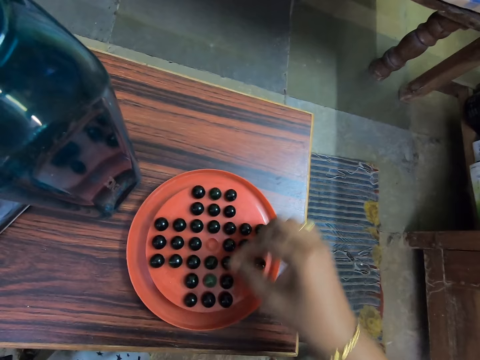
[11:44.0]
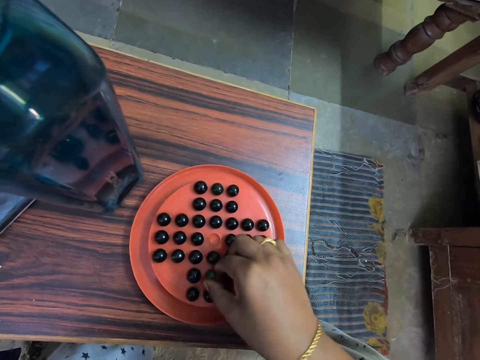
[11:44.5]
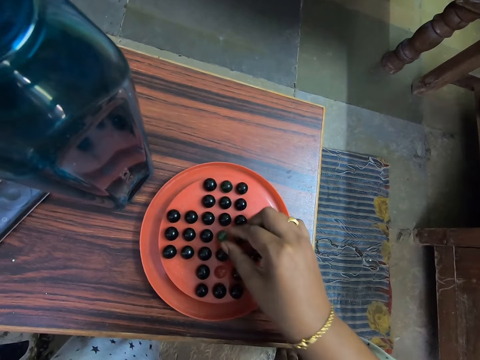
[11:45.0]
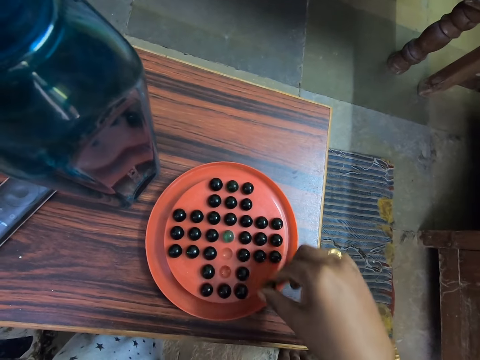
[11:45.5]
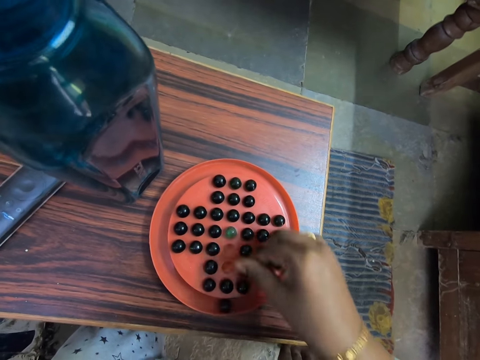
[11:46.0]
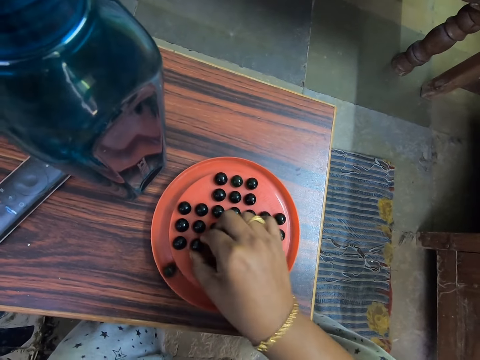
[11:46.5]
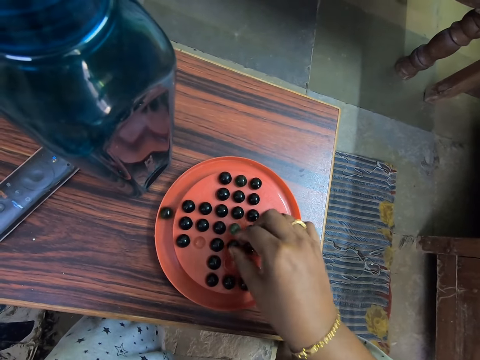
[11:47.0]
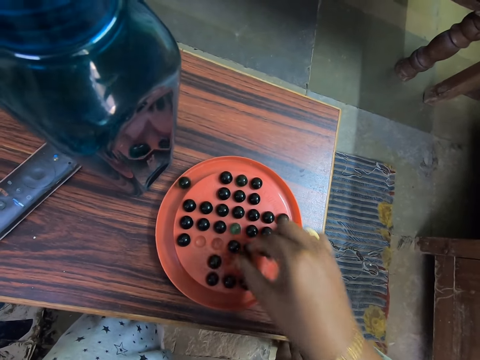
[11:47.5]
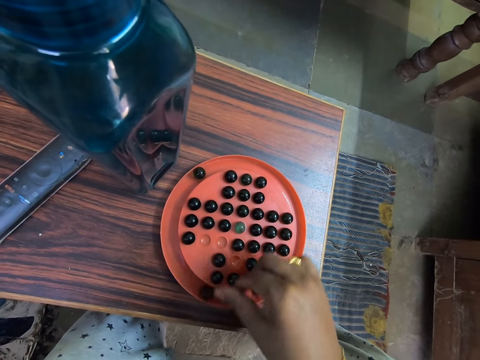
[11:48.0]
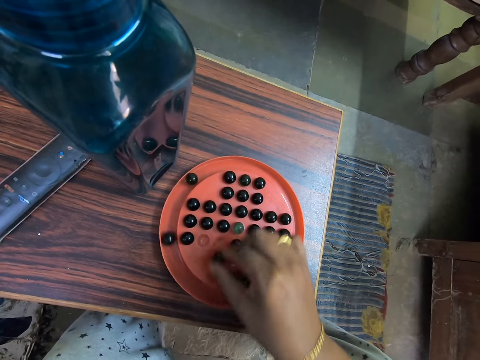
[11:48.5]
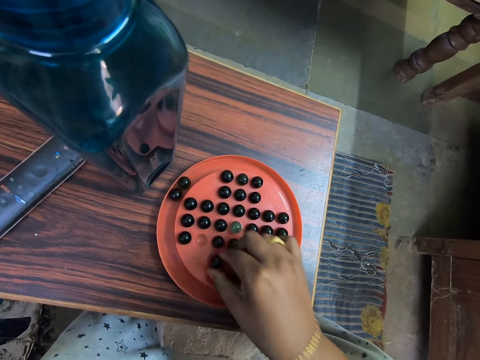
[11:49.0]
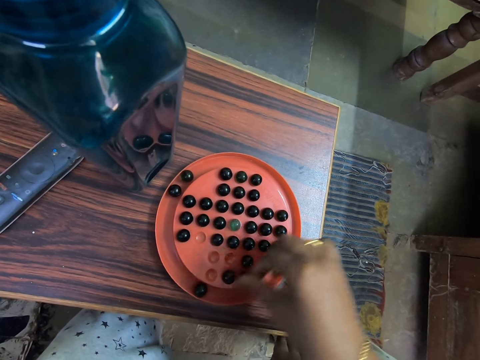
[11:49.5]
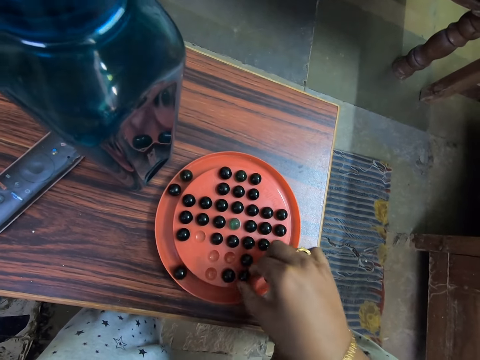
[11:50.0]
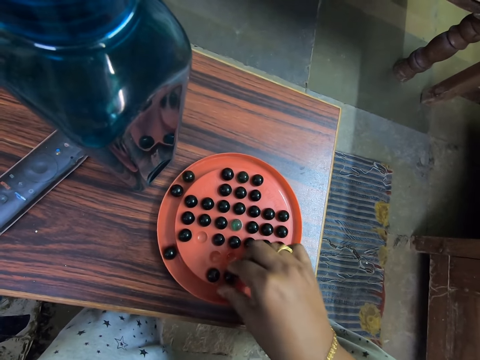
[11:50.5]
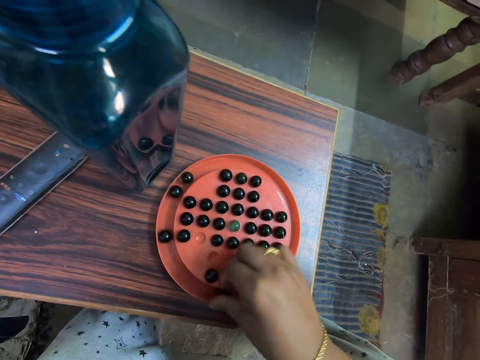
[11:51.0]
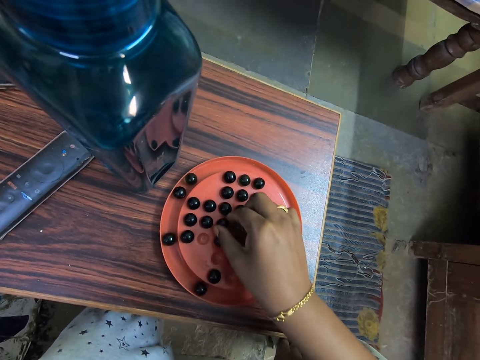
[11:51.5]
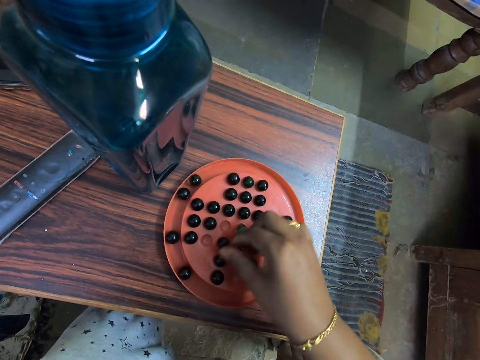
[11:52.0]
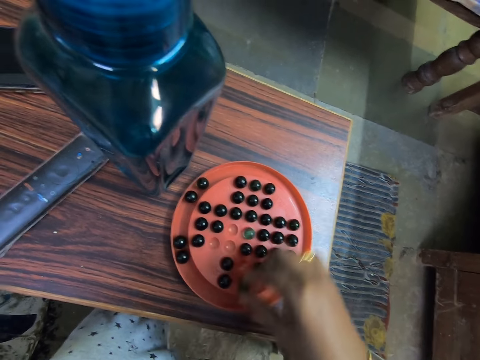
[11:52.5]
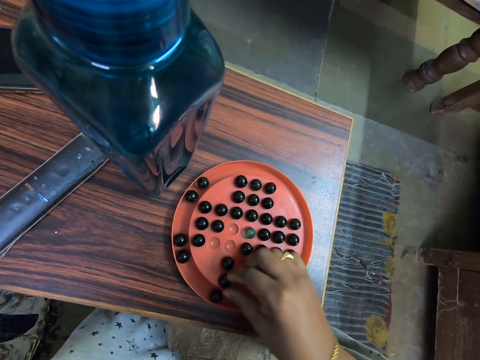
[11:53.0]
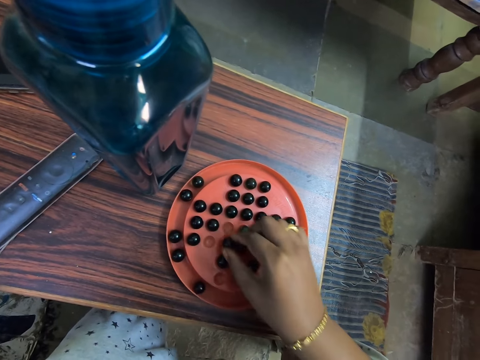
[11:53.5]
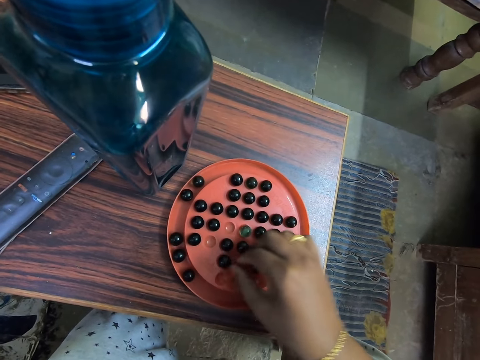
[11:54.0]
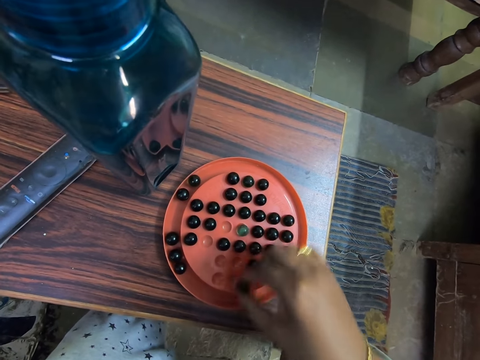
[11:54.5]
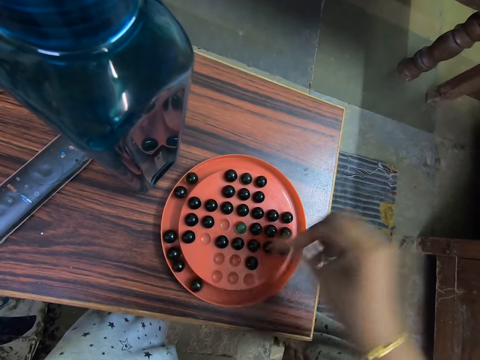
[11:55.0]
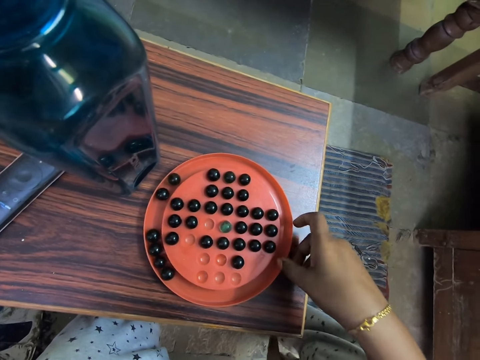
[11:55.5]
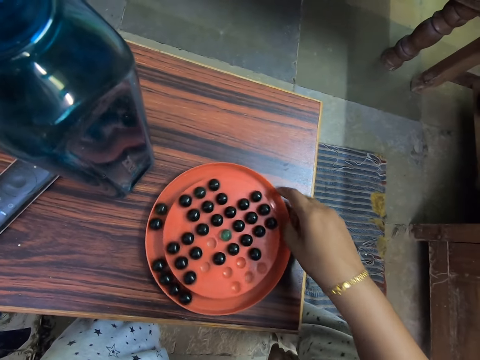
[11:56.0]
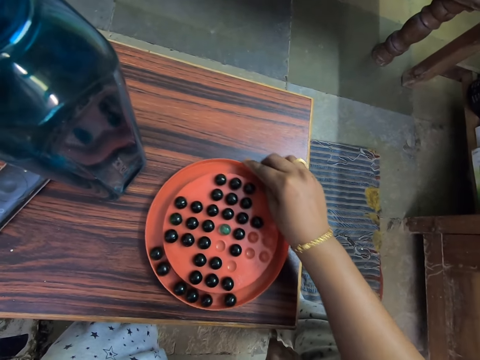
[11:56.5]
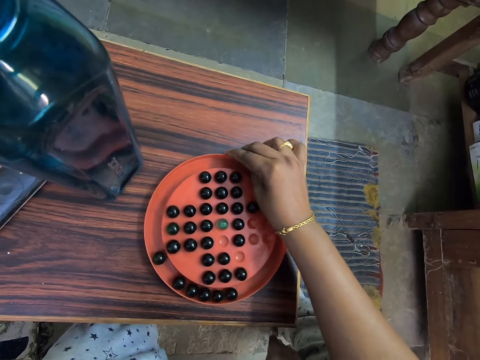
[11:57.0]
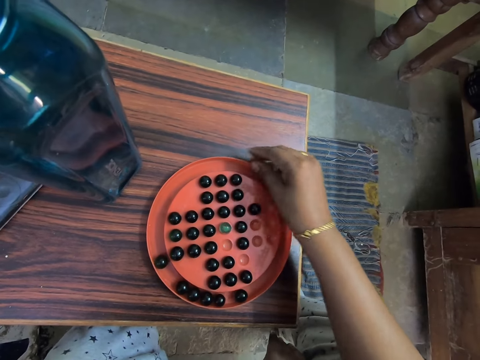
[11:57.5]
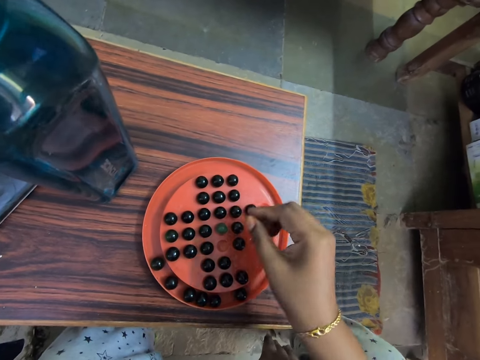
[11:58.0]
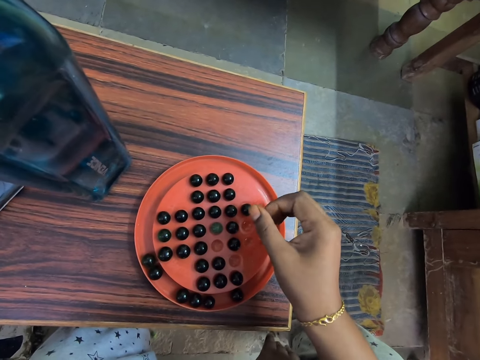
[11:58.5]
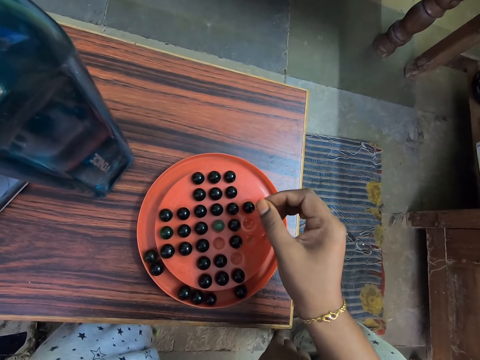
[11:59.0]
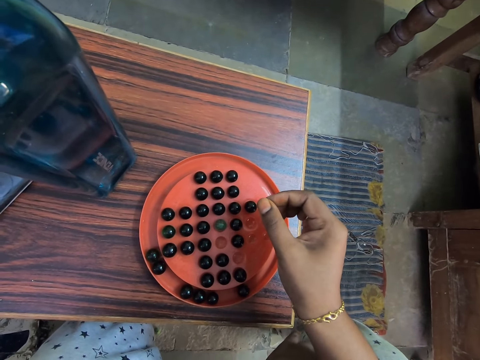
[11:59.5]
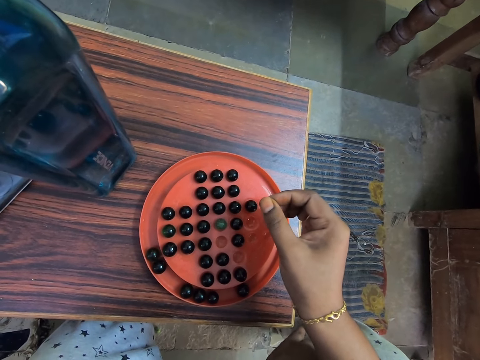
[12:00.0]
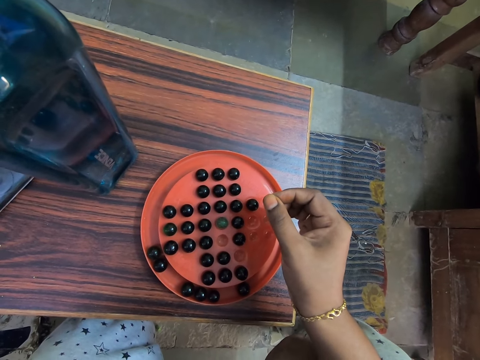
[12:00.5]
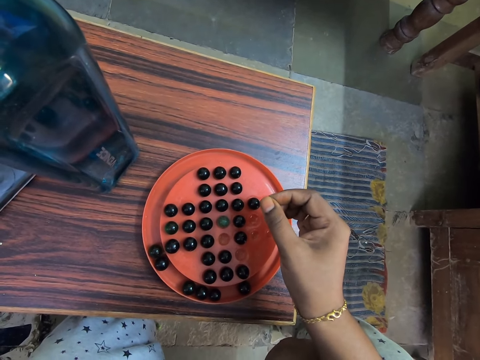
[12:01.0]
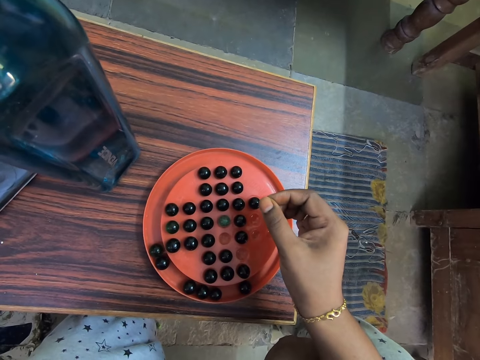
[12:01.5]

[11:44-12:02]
The camera wearer picks the marble. They play the marble solitaire game. They place the marble in the hole. They pick the marble. They place the marble in the tray. They pick the marble. They place the marble in the hole. They pick the marble. They place the marble in the tray. They pick the marble. They place the marble in the hole. They pick the marble. They place the marble in the tray. They pick the marble. They place the marble in the hole. They pick the marble. They place the marble in the tray. They pick the marble. They place the marble in the hole. They pick the marble. They place the marble in the tray. They pick the marble. They place the marble in the hole. They pick the marble. They place the marble in the tray. They drag the game board on the table. They rotate the marbles tray. They rub the fingers. They stare at the marbles tray.

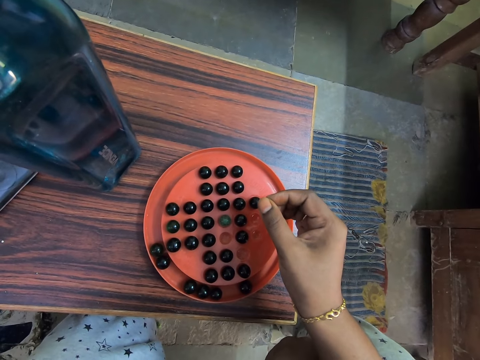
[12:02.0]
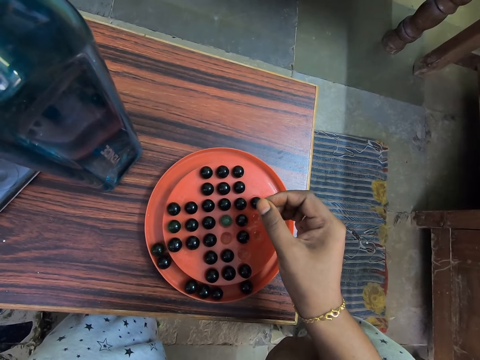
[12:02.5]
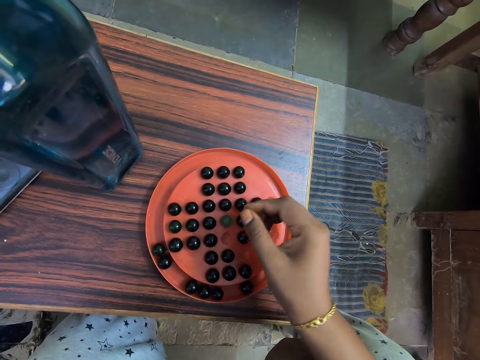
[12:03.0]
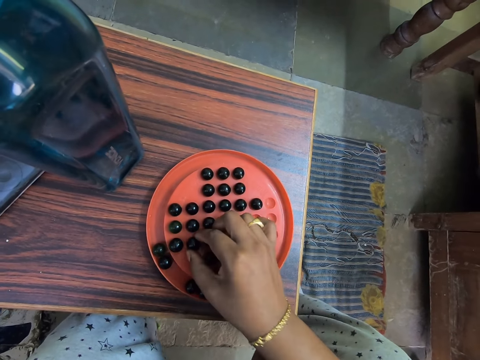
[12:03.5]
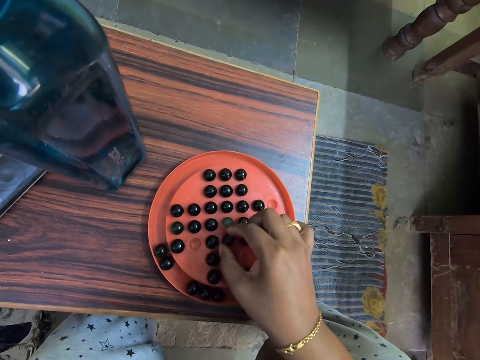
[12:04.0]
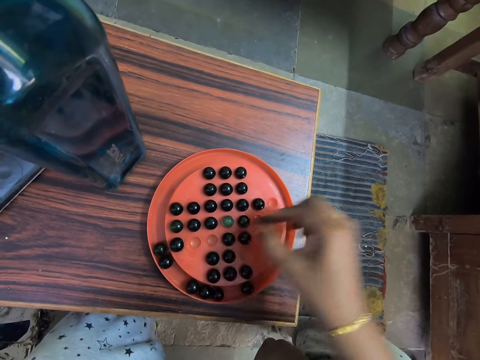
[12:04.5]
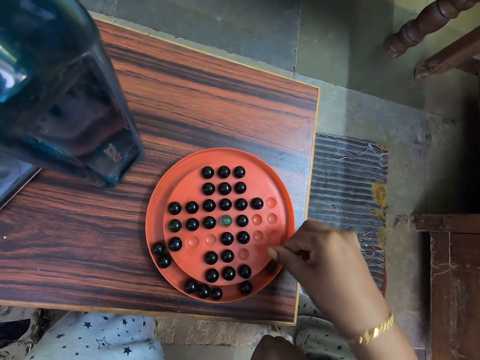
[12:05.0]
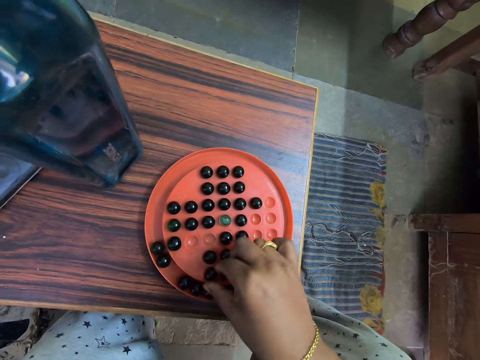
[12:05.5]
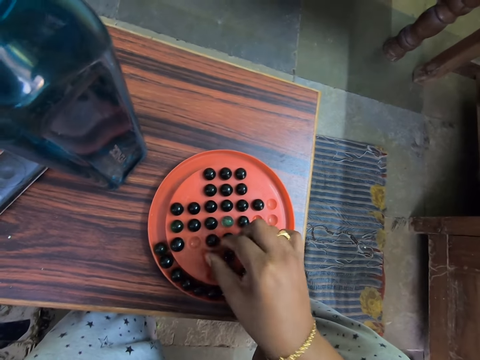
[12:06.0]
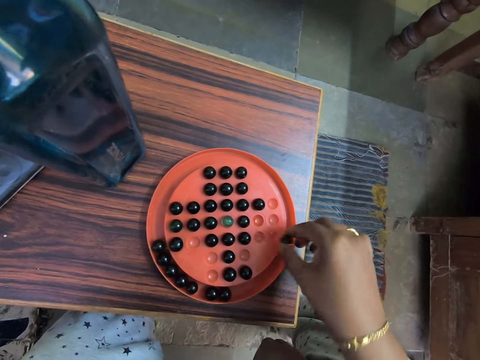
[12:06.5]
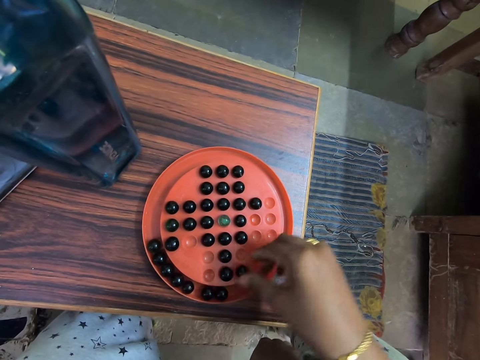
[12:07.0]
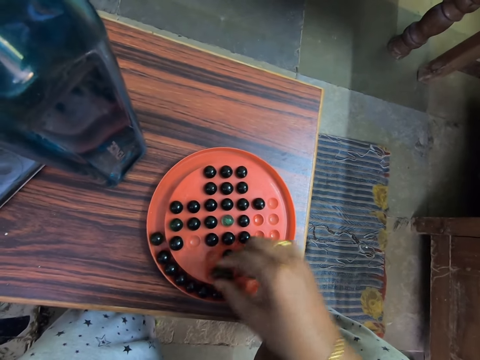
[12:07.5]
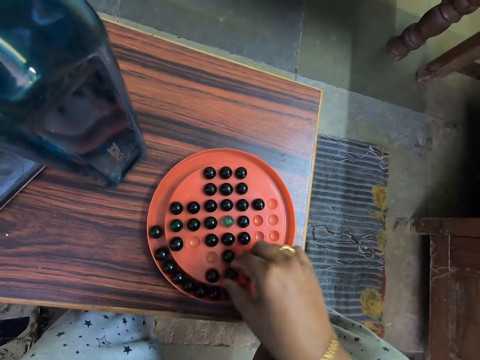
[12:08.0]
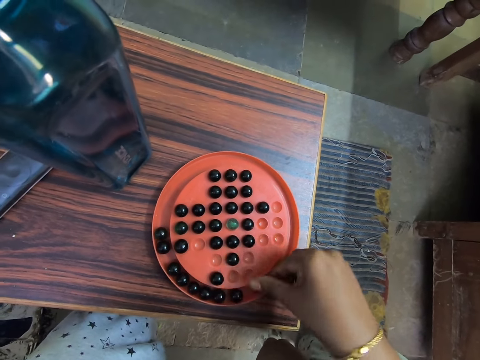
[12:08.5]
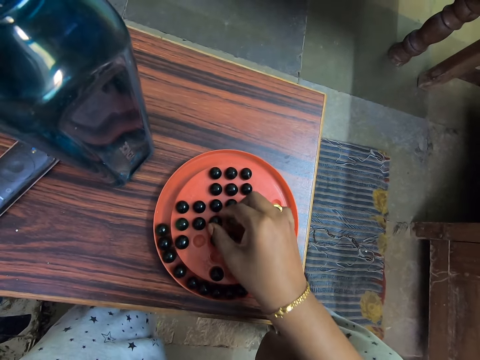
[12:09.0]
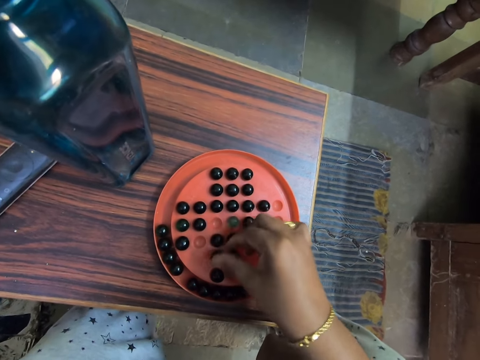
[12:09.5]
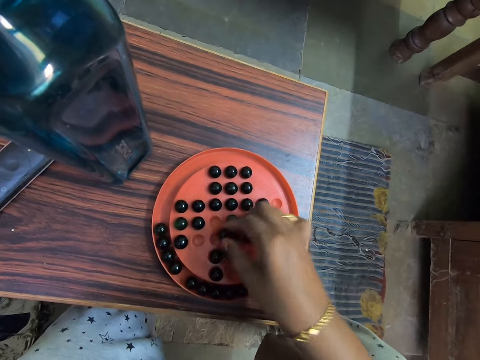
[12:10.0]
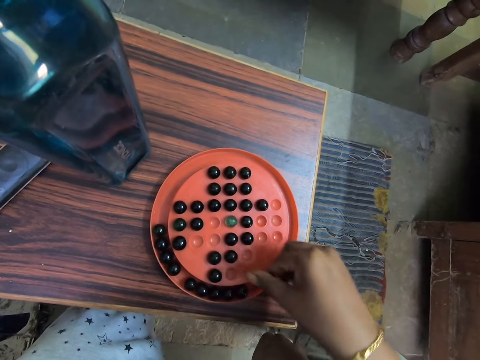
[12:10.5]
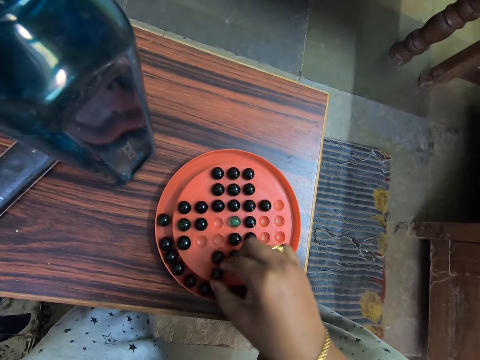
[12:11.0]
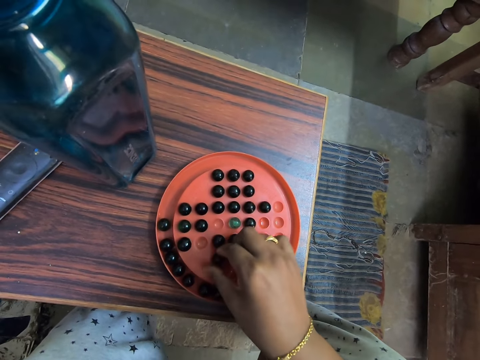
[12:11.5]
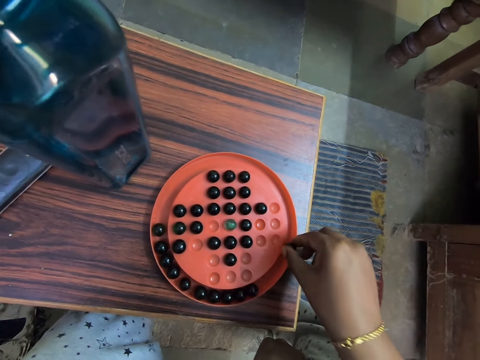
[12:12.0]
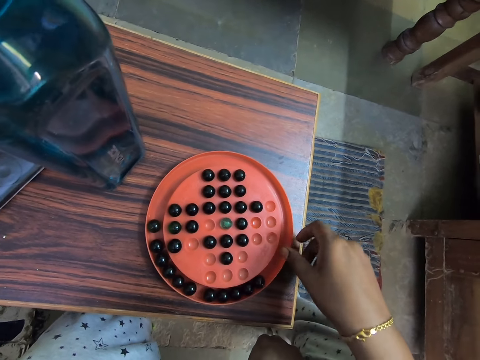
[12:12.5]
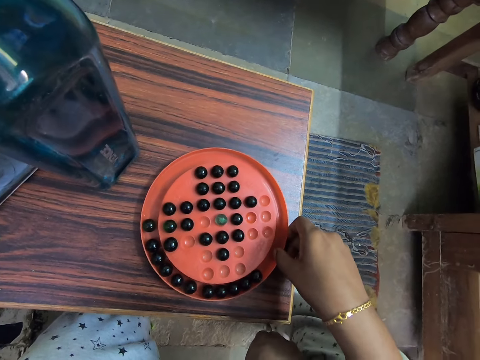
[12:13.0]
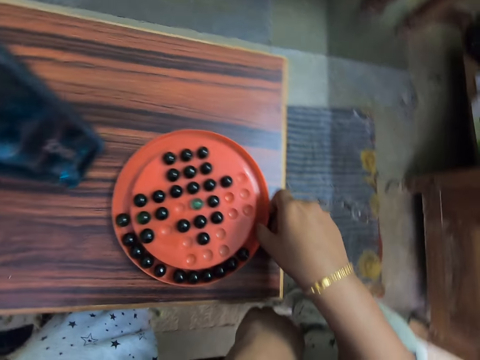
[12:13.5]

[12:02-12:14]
The camera wearer picks the marble. They place the marble in the hole. They play the marble solitaire game. They pick the marble. They place the marble in the tray. They pick the marble. They place the marble in the hole. They pick the marble. They place the marble in the tray. They pick the marble. They place the marble in the hole. They pick the marble. They place the marble in the tray. They pick the marble. They place the marble in the hole. They pick the marble. They place the marble in the tray. They pick the marble. They place the marble in the hole. They pick the marble. They place the marble in the tray. They hold the game board.
